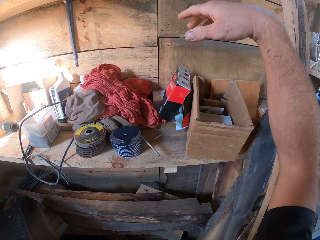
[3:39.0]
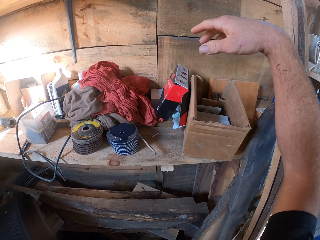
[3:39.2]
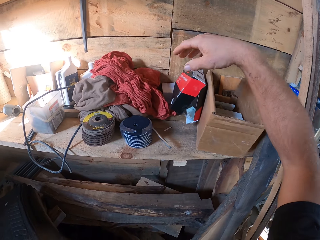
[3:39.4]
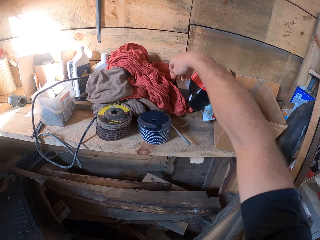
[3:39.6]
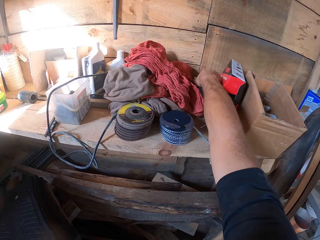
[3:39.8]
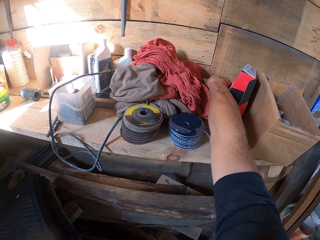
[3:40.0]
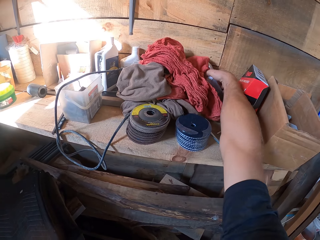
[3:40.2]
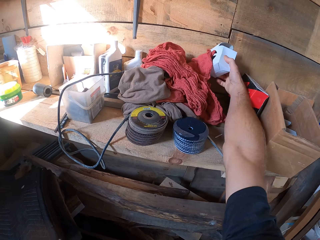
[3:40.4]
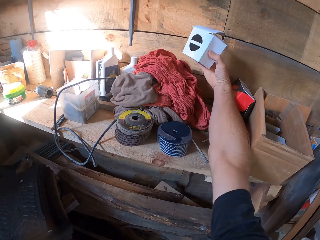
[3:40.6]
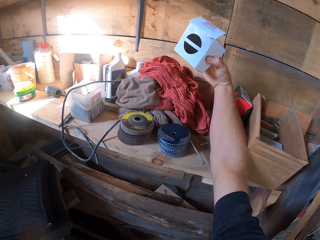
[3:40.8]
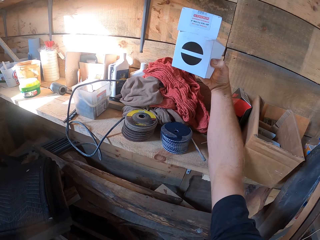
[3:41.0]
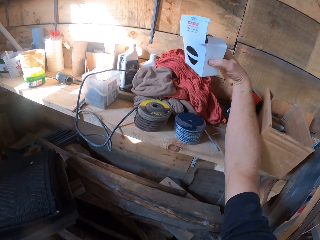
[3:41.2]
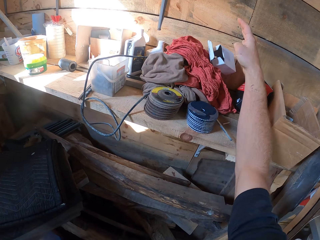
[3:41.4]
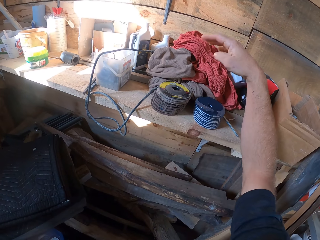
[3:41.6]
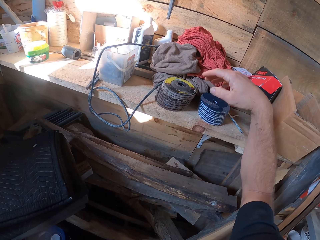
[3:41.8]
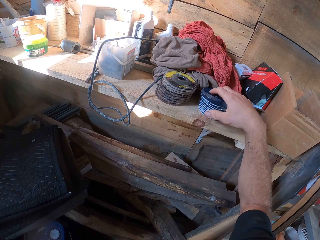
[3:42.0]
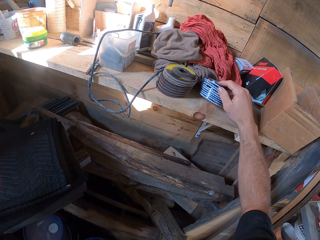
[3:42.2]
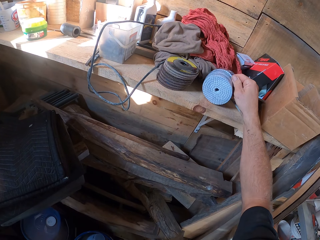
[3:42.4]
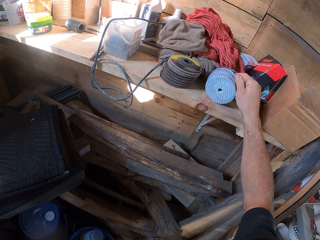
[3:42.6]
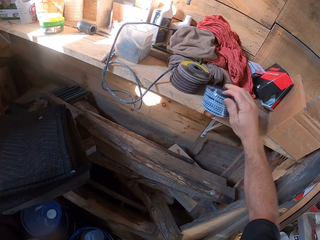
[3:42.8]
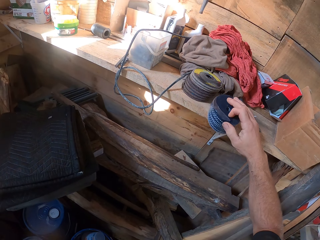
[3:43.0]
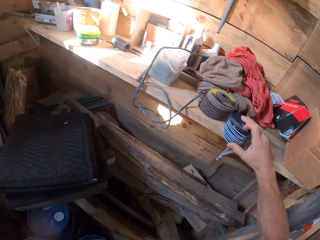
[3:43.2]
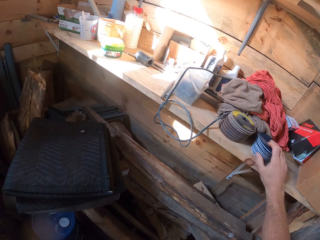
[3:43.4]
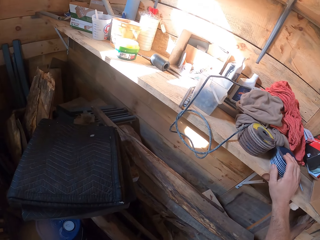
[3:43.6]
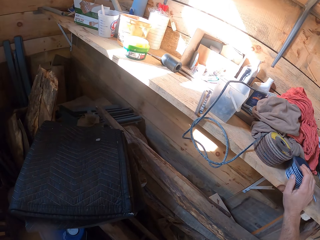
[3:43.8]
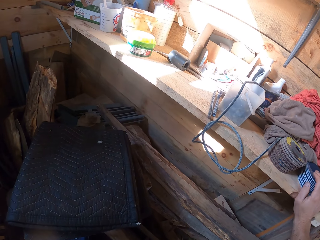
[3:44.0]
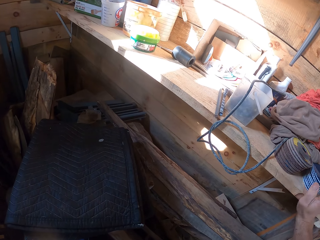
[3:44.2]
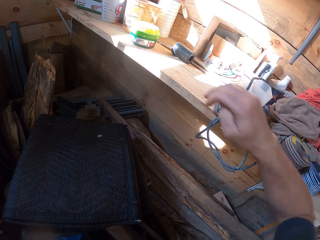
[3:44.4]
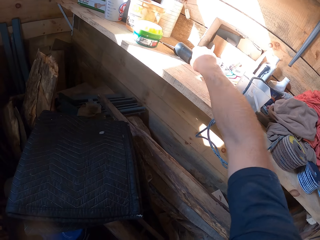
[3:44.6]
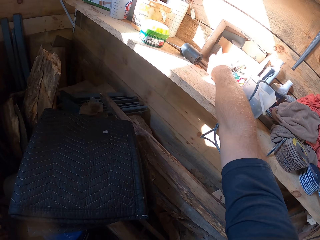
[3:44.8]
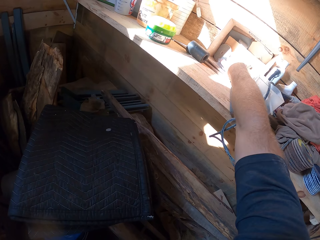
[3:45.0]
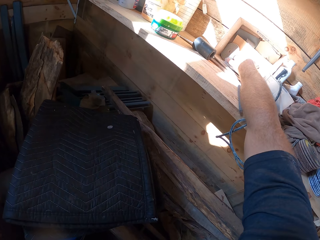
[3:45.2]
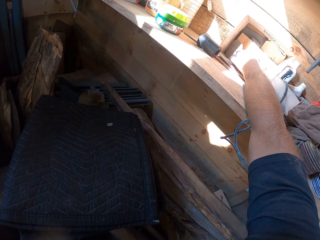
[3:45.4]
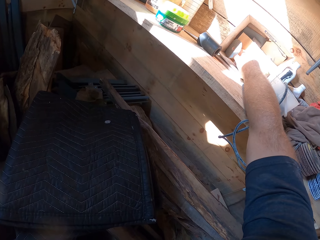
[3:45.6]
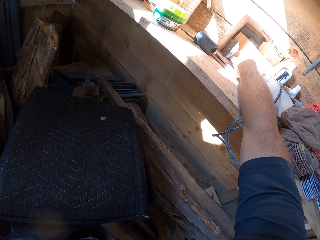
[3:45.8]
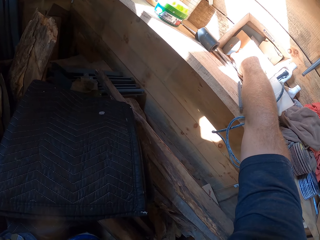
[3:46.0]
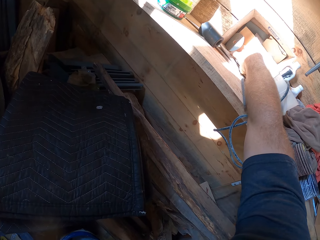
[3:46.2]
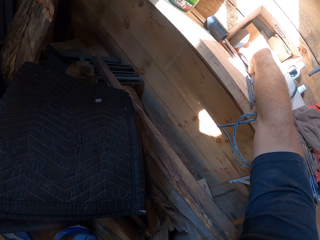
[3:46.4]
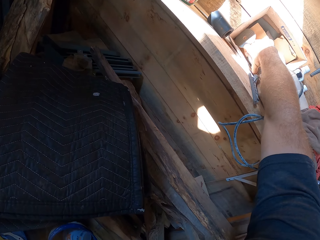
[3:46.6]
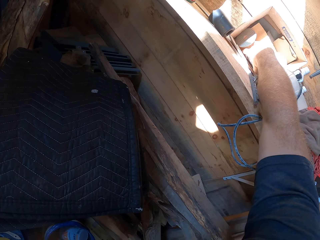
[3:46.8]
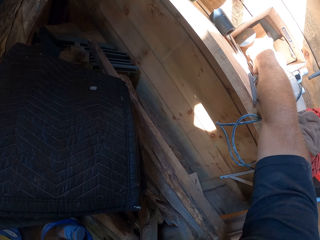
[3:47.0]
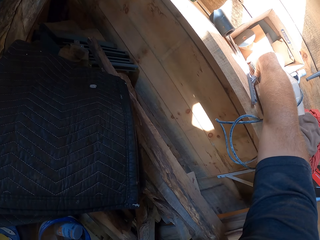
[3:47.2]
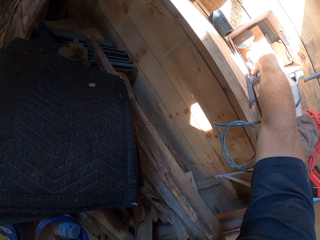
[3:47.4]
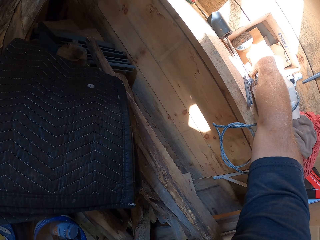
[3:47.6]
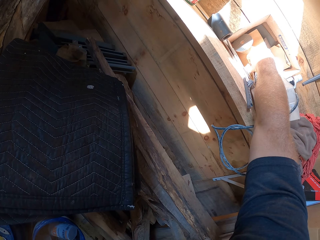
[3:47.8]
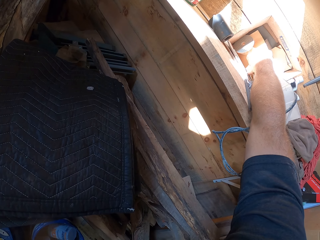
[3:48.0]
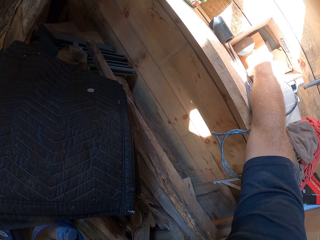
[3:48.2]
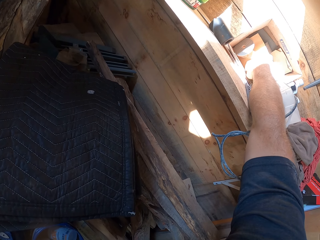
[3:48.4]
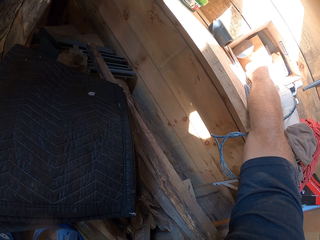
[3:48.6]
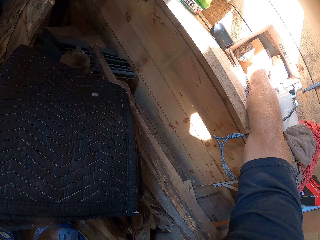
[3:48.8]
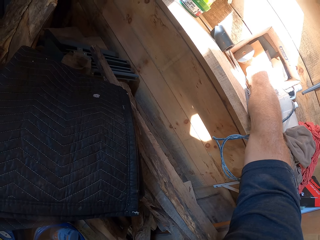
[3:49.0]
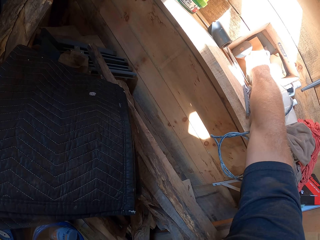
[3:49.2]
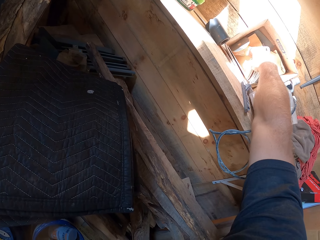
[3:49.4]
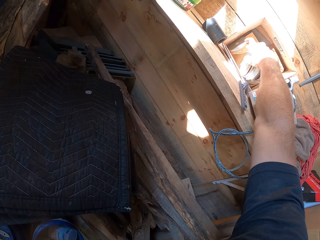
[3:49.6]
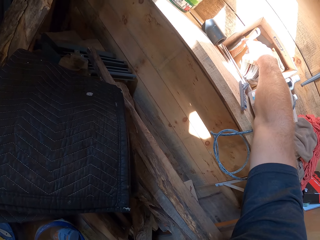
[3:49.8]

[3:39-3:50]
The camera wearer lifts his right hand up. He picks up a carton or box from the shelf. He drops the carton on the shelf. He holds the sand discs pack on the shelf. He turns sanders on the shelf. He pushes the sand discs pack on the shelf. He reaches for the sand discs in the box on the shelf. He drops the sanders on the shelf. He picks the sanders from the shelf.

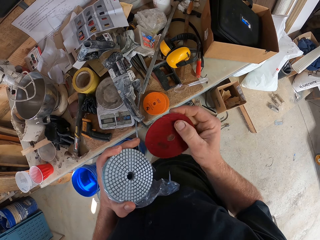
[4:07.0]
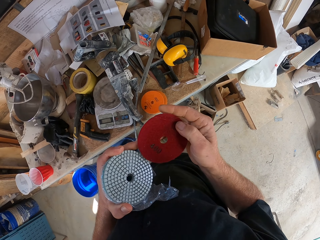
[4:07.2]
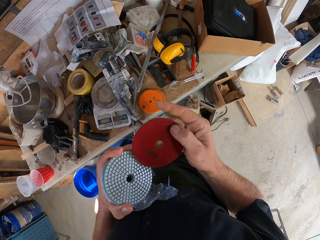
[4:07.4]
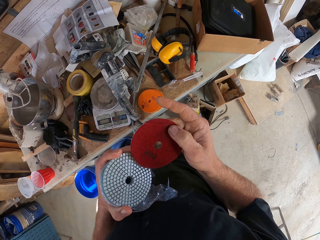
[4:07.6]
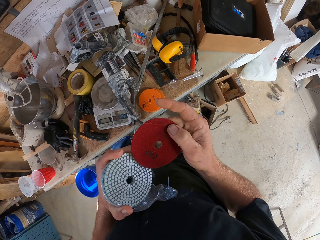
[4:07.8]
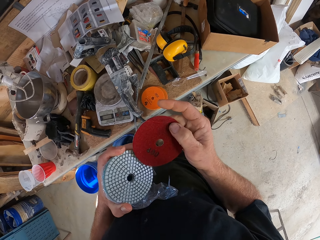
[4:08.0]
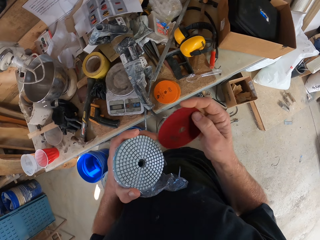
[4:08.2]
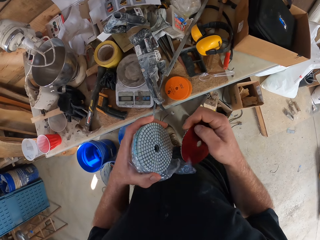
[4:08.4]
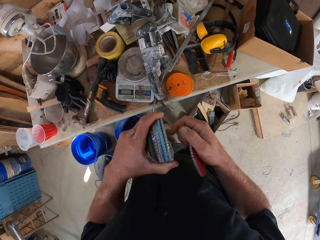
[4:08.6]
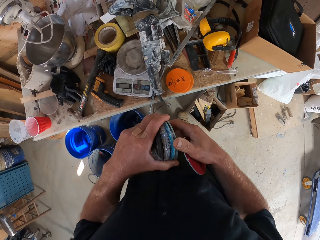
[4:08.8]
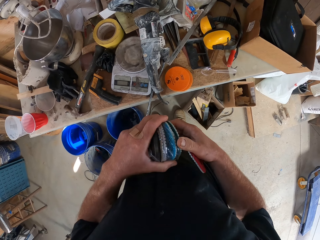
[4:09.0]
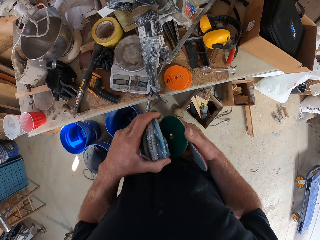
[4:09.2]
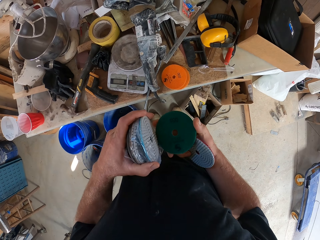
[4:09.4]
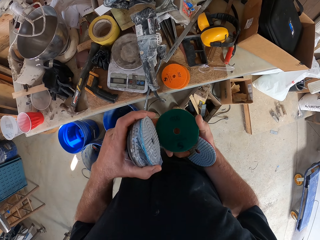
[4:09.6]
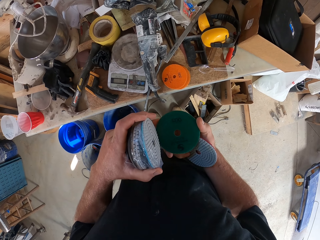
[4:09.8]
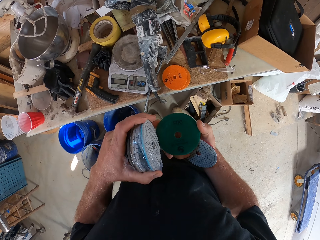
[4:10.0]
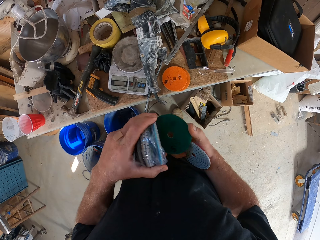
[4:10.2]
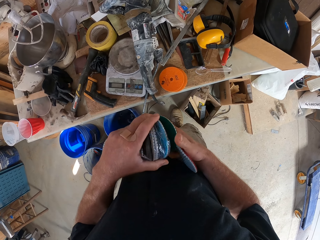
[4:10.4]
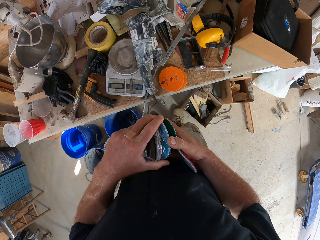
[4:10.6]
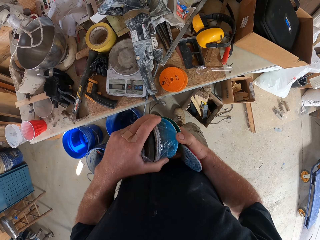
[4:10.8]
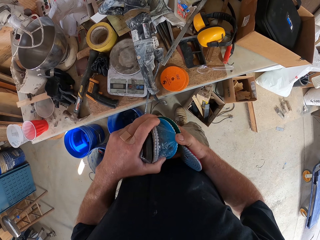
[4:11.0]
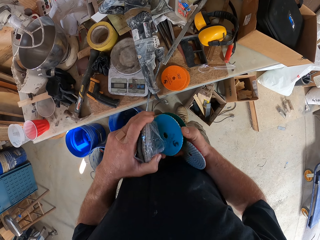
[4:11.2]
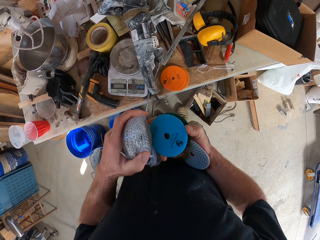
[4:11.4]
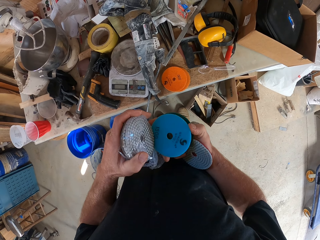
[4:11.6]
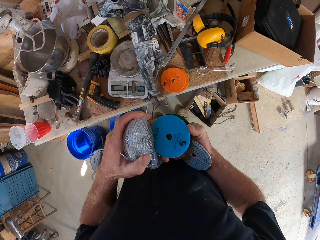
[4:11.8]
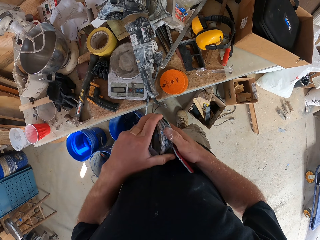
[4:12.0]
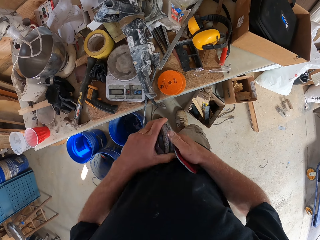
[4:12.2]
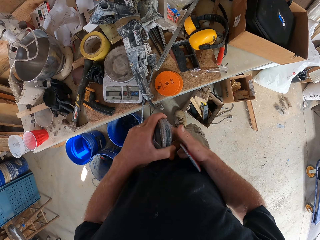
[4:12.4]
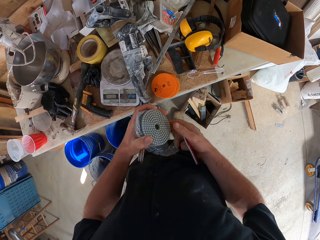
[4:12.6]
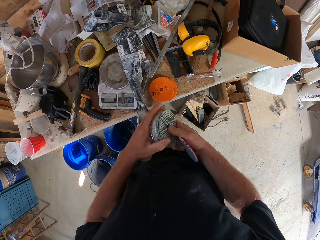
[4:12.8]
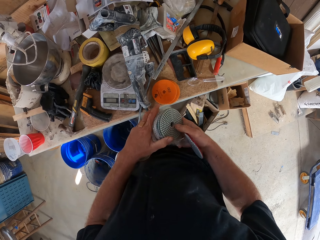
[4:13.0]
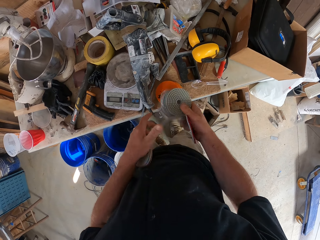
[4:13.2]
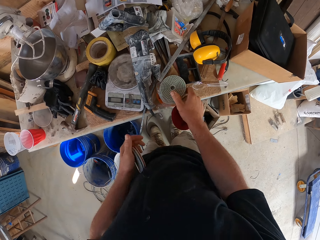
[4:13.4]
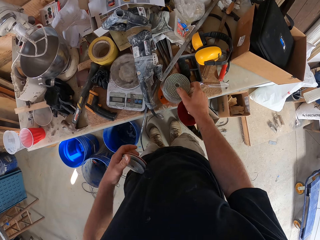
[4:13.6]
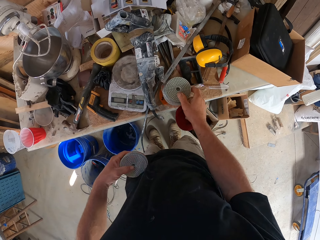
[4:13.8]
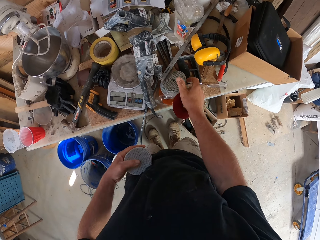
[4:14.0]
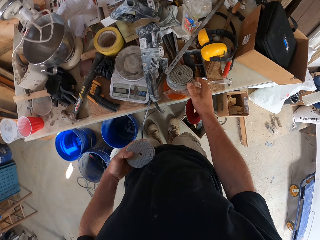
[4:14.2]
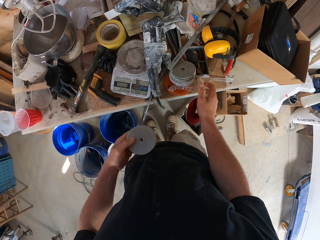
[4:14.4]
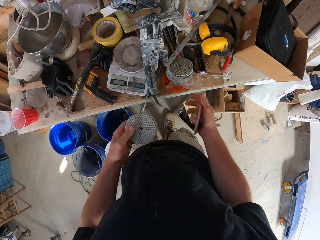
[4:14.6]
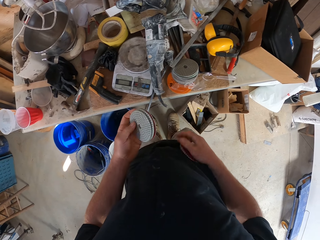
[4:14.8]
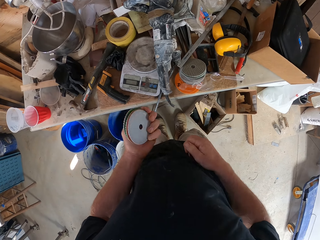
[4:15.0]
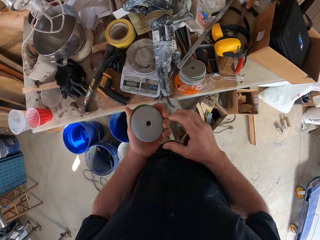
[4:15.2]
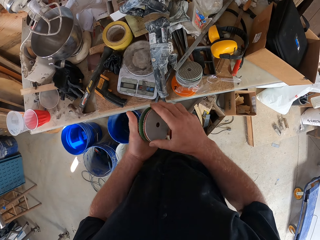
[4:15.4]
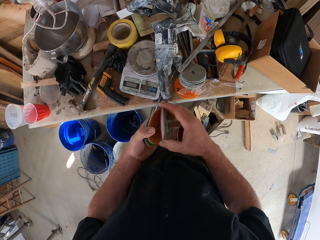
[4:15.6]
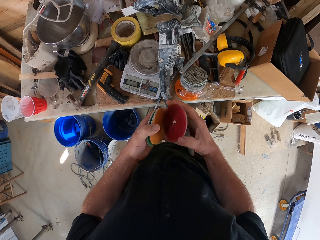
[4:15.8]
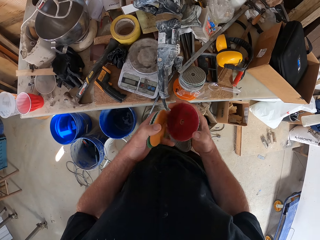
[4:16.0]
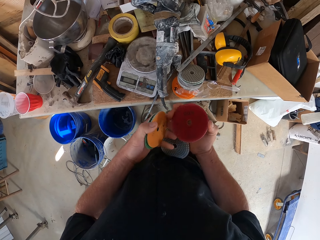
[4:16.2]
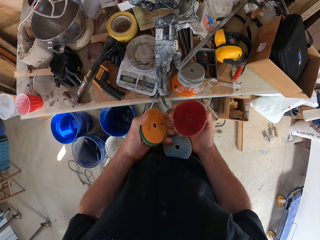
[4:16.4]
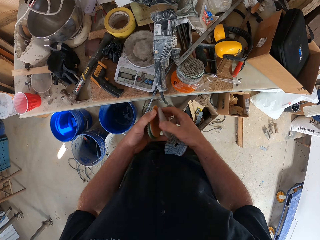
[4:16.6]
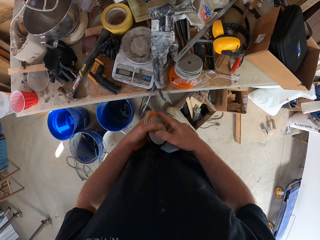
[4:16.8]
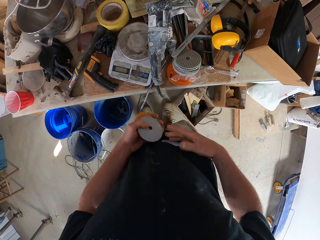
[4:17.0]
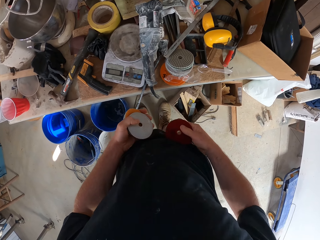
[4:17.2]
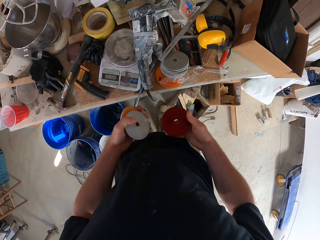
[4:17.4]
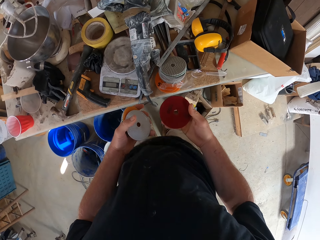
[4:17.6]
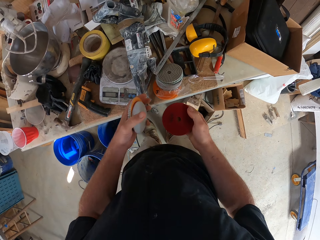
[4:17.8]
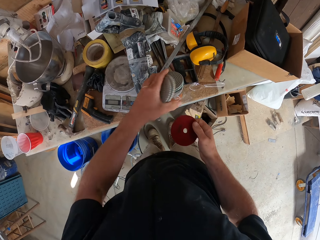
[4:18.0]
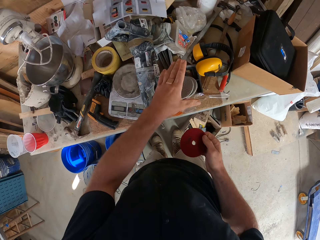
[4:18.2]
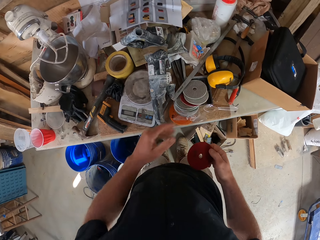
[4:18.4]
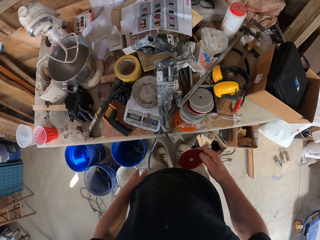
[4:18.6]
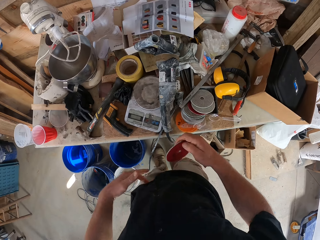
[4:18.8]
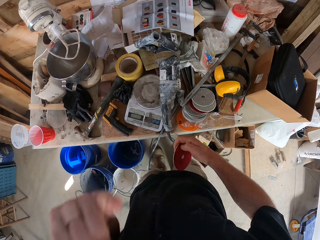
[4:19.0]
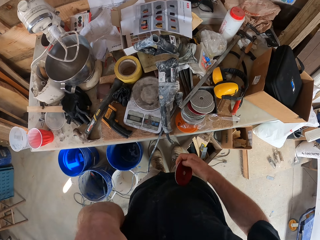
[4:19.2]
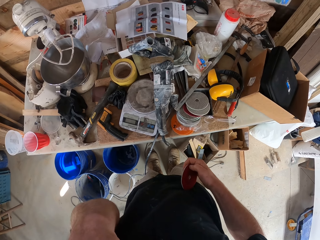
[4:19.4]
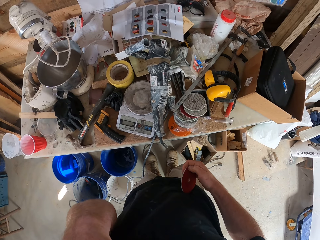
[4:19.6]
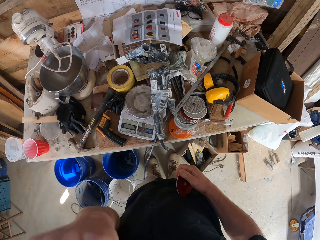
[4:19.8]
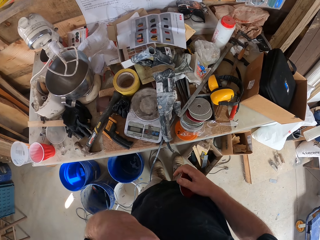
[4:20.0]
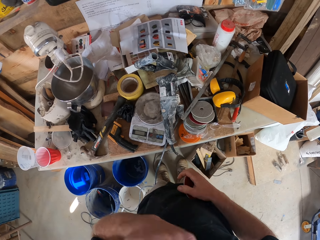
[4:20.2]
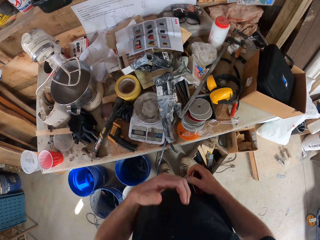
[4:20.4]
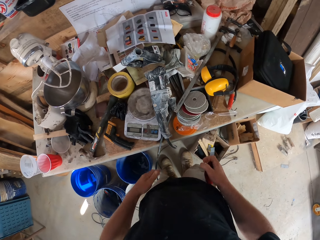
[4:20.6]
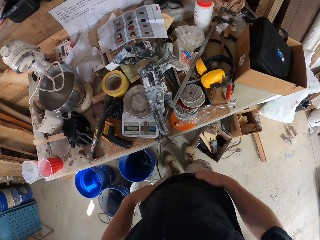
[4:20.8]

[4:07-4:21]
The camera wearer picks sanders or sand discs from the other sanders with his right hand. He holds the sand disc in his left hand. He drops the sanders on the workbench. He picks the sand disc with his right hand. He looks at the sand disc. He drops the sanders on the workbench. He touches his face with his left hand.
